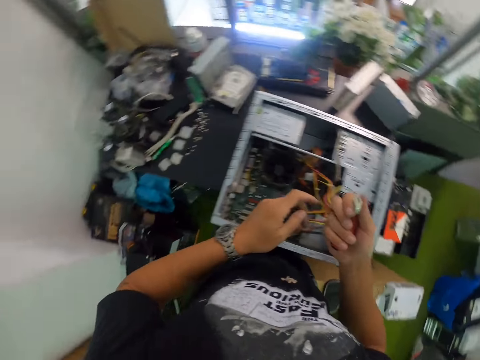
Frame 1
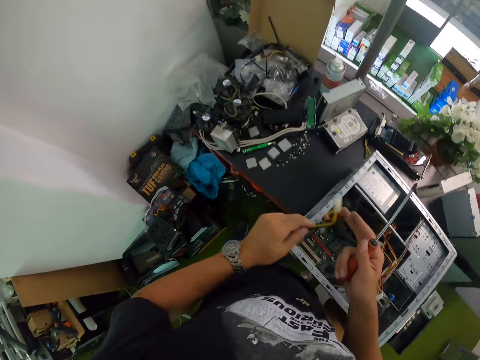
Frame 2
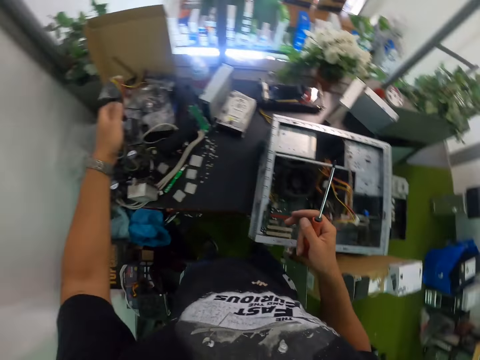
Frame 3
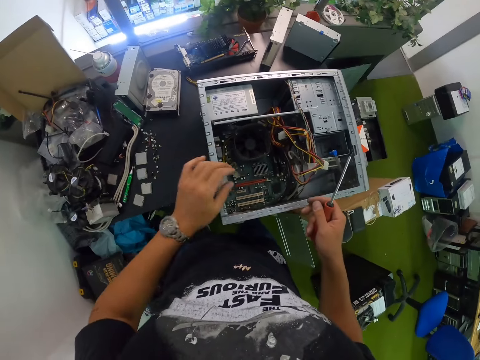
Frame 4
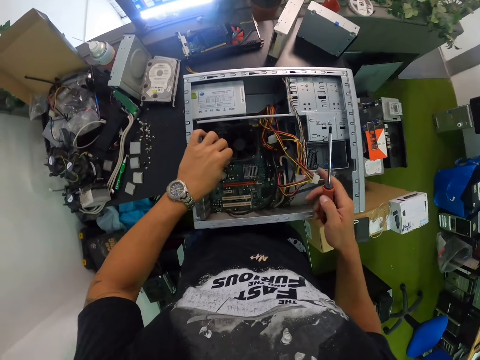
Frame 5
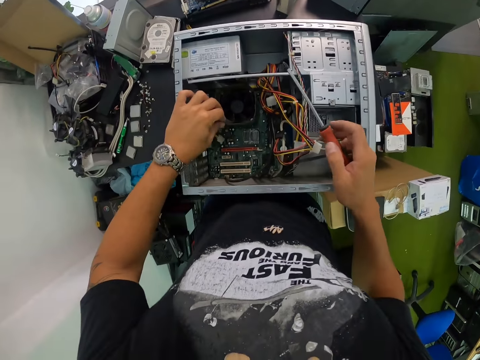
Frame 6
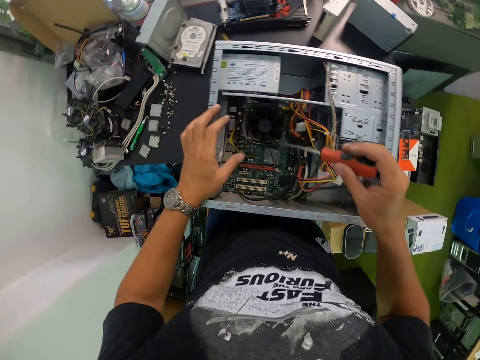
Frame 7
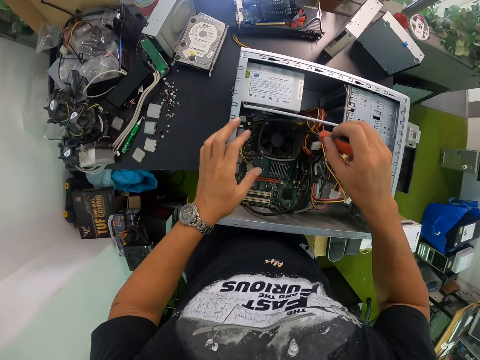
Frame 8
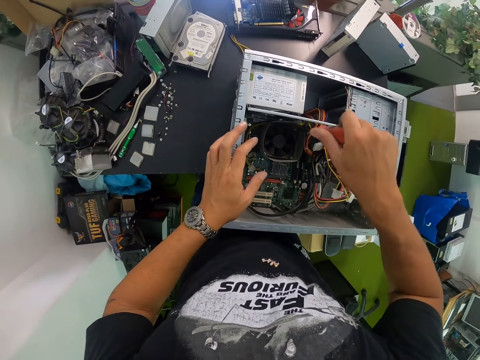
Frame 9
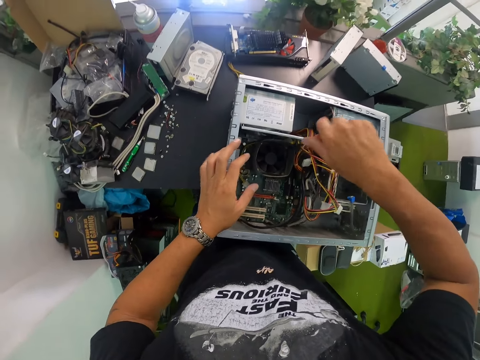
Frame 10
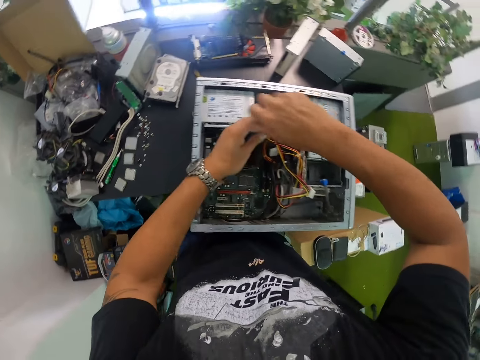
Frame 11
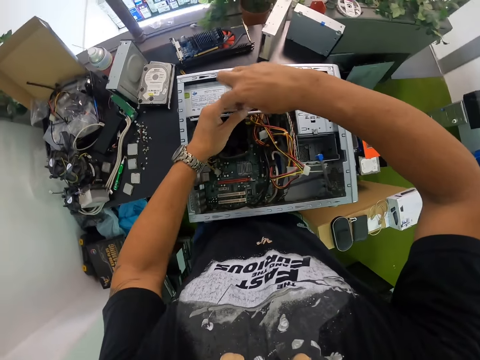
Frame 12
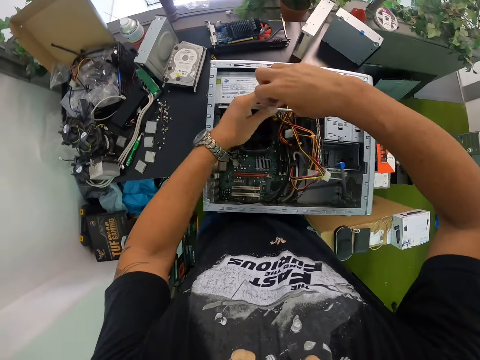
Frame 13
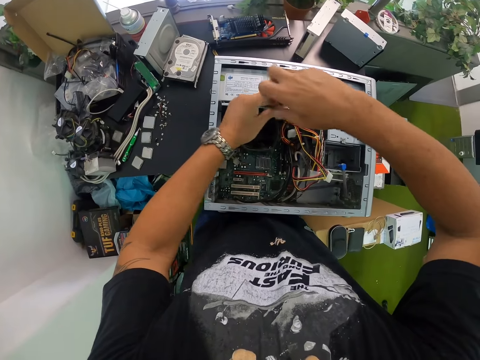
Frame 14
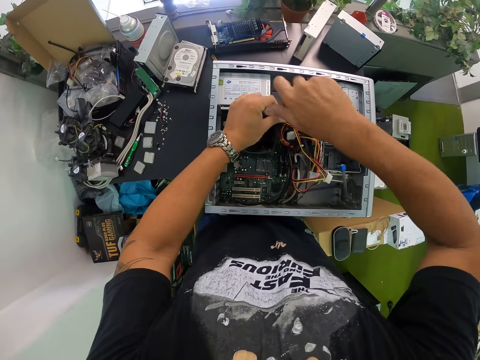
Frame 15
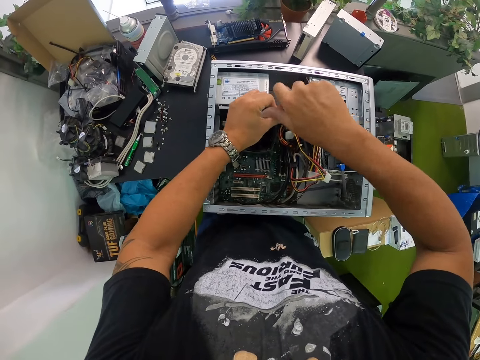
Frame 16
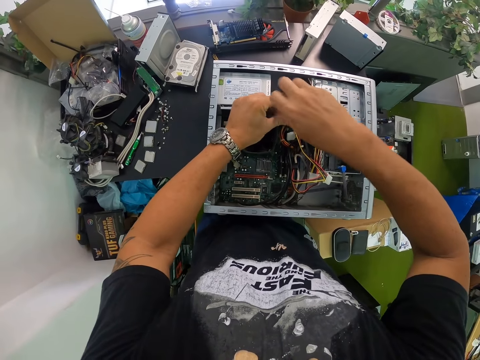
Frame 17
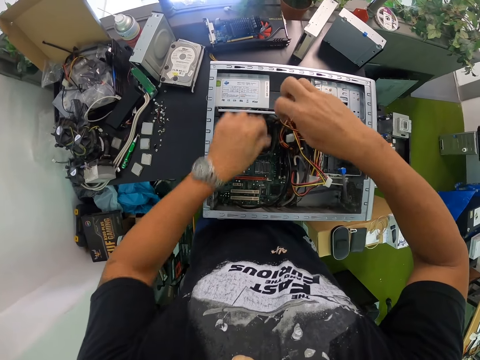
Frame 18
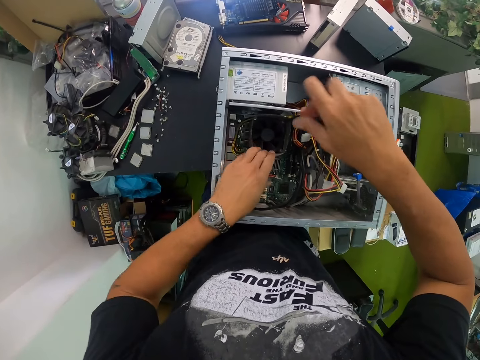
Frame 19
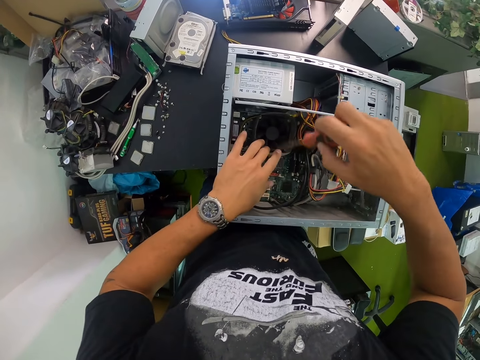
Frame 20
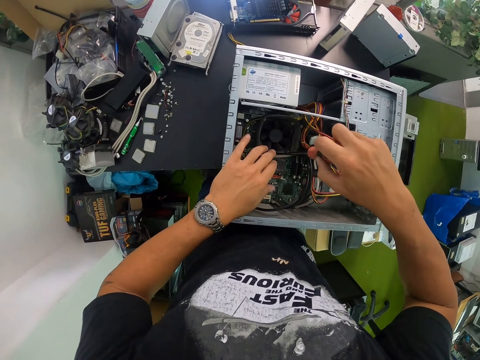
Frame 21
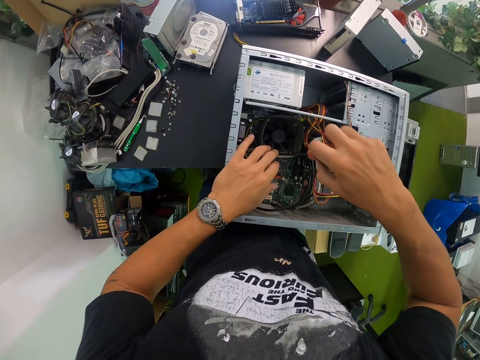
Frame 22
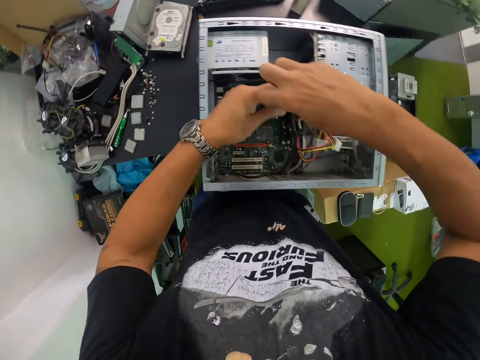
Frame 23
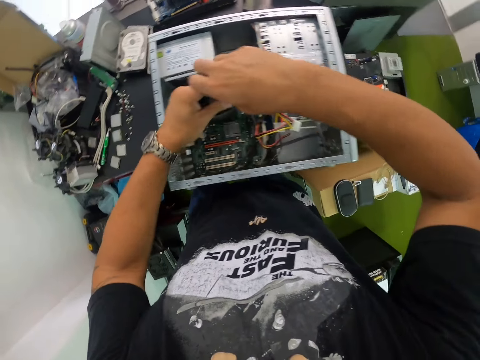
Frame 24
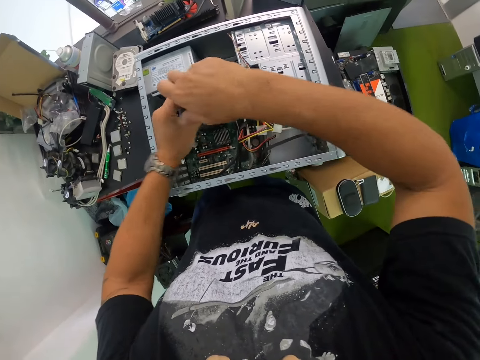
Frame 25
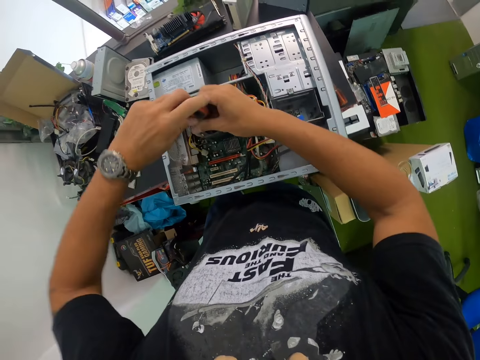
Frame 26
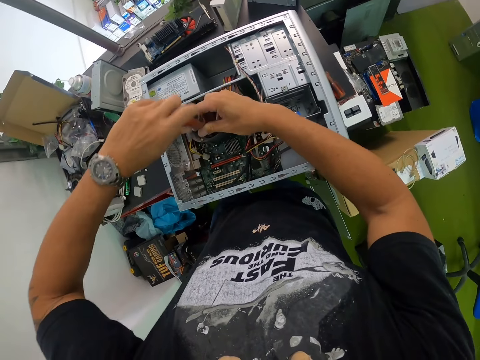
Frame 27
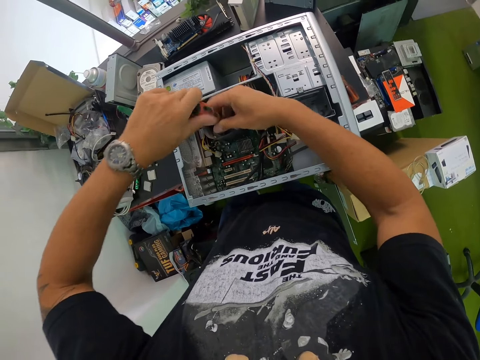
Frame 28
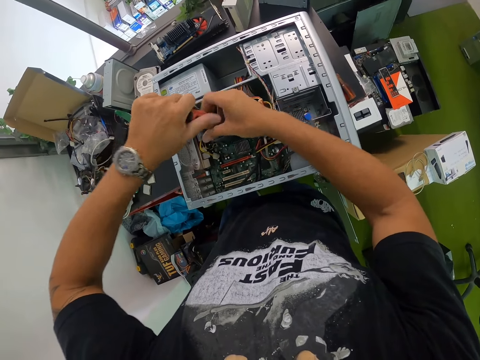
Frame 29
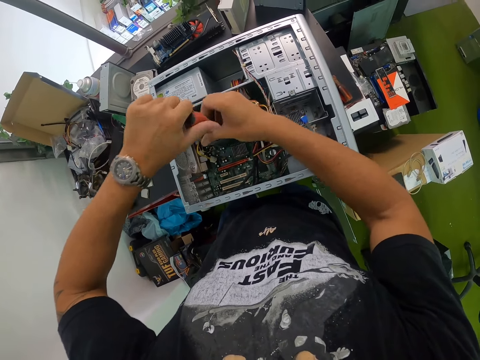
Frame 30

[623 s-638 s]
The camera wearer removes a cable from the central processing unit. He passes the cable to his left hand. He drops the cable on the table with his left hand. He touches a fan in the computer case on the table with his left hand. He unscrews a screw in the fan with the screwdriver with his right hand. He unscrews the screw in the fan with the screwdriver with both hands. He places his left hand on the fan in the computer case. He unscrews the screw in the fan with the screwdriver with his right hand. He unscrews the screw in the fan with the screwdriver with both hands.

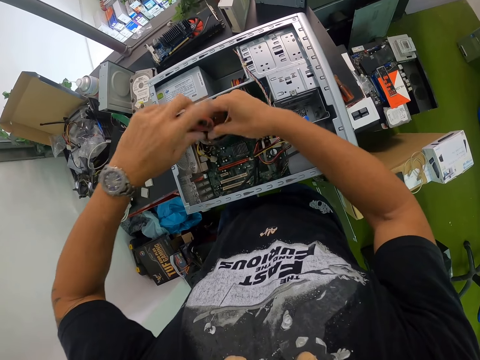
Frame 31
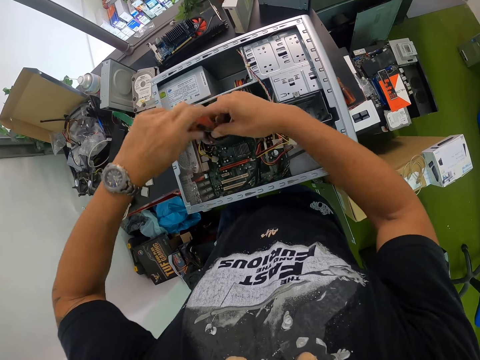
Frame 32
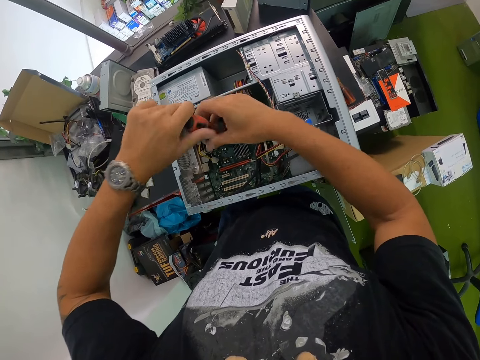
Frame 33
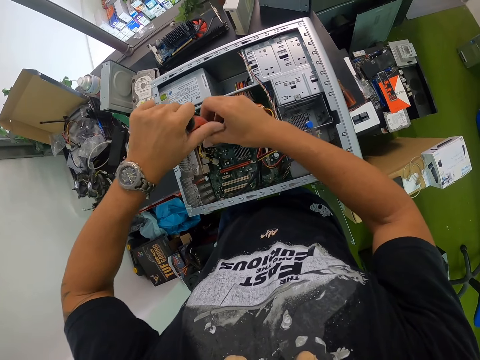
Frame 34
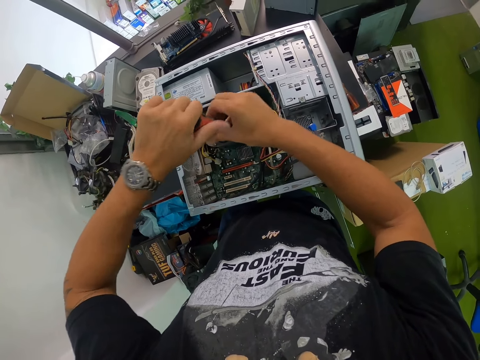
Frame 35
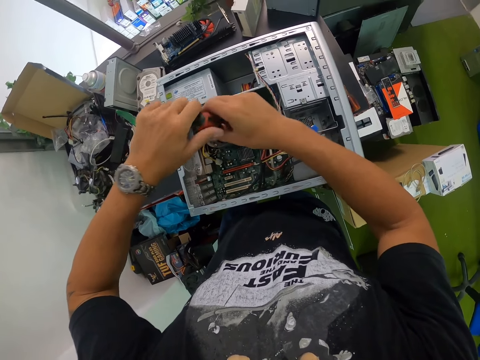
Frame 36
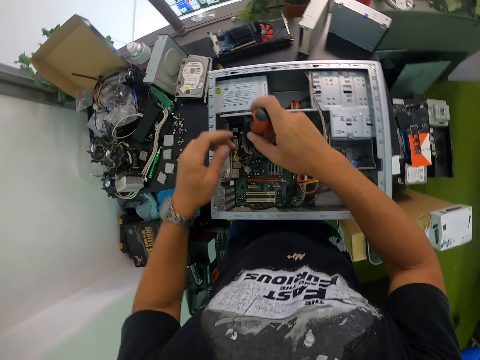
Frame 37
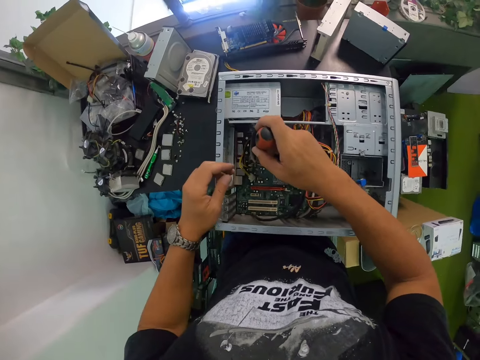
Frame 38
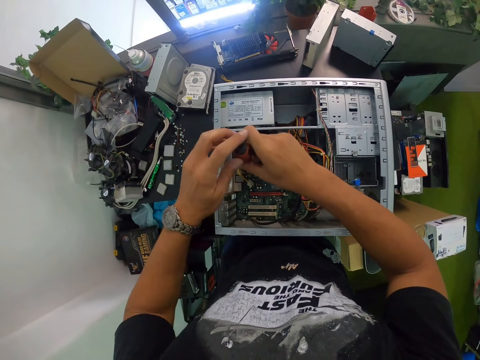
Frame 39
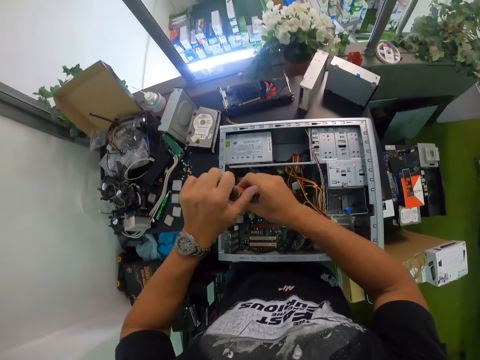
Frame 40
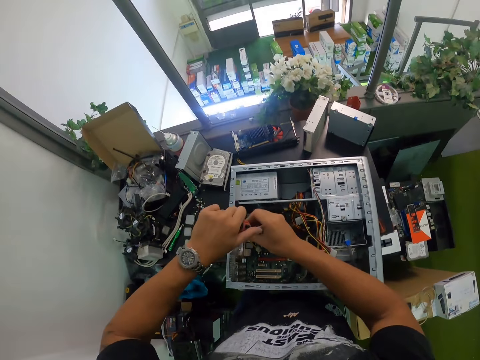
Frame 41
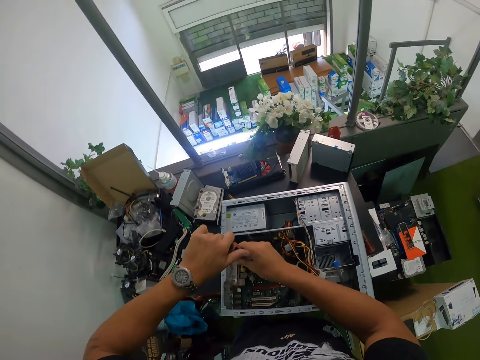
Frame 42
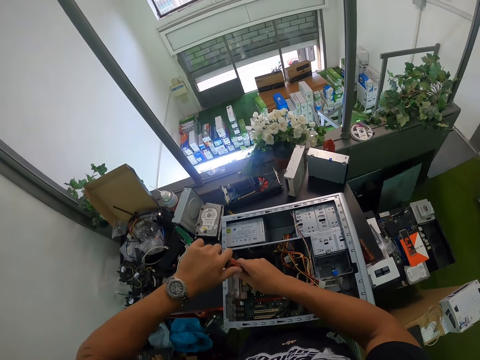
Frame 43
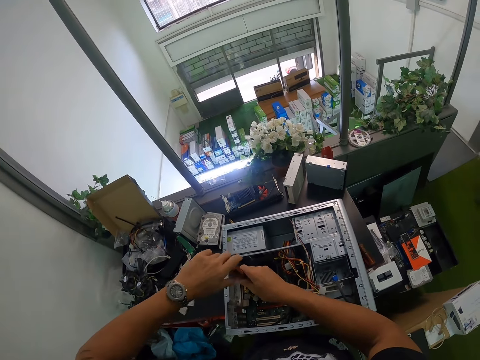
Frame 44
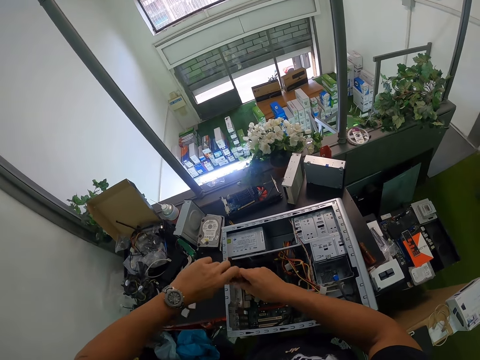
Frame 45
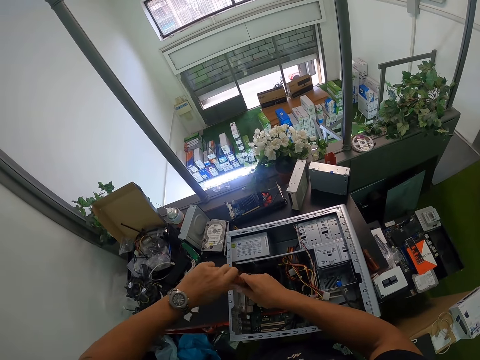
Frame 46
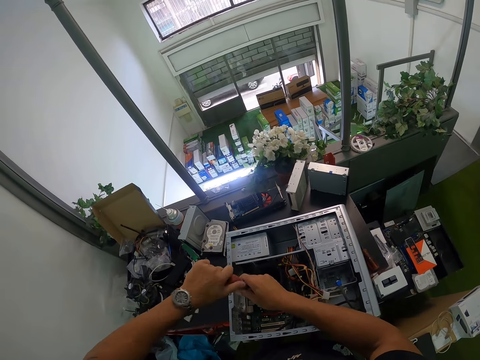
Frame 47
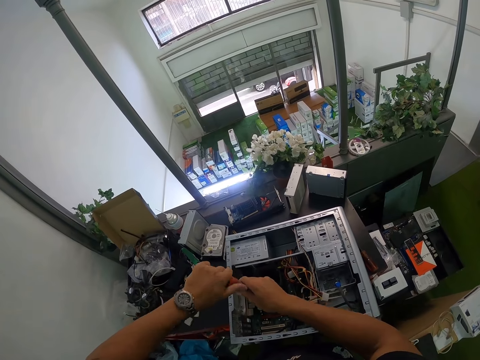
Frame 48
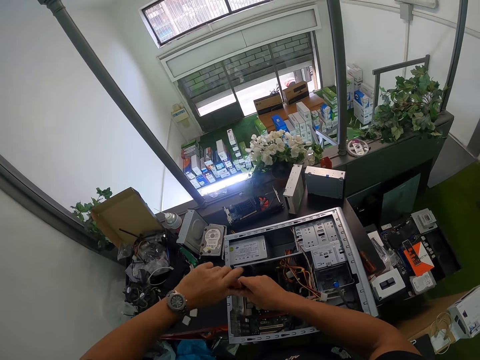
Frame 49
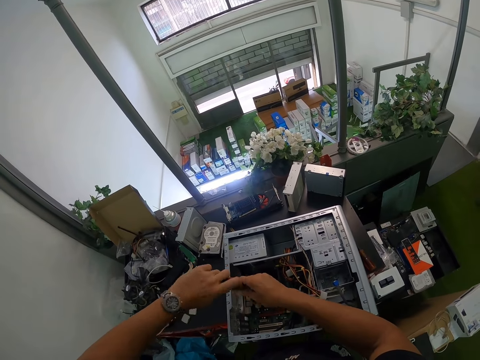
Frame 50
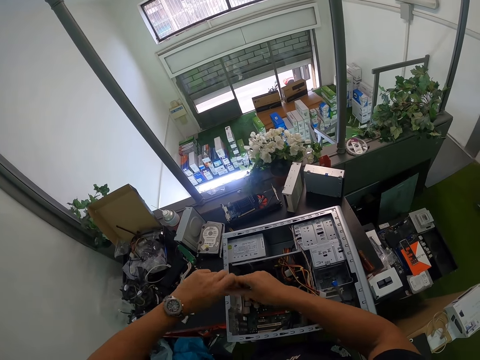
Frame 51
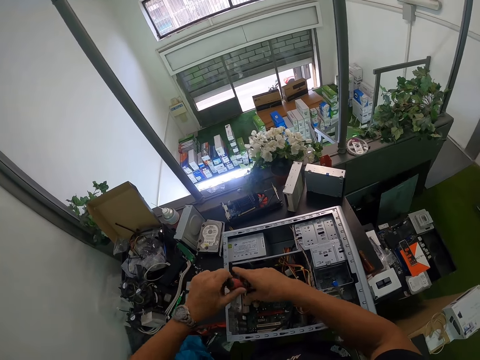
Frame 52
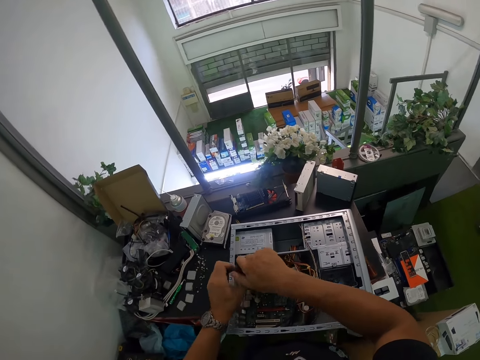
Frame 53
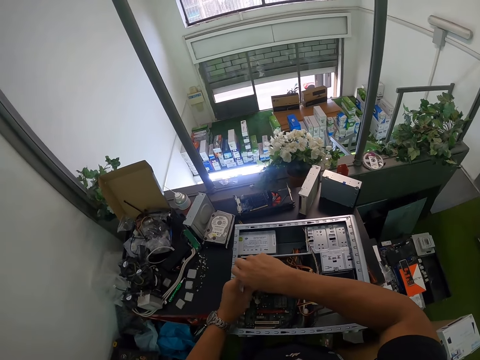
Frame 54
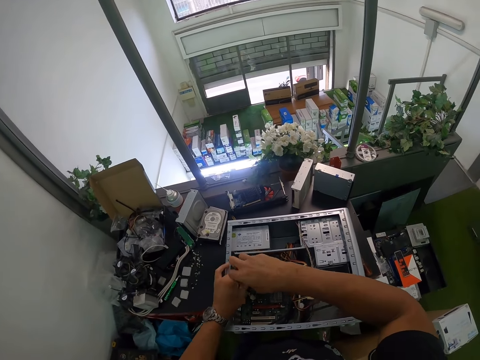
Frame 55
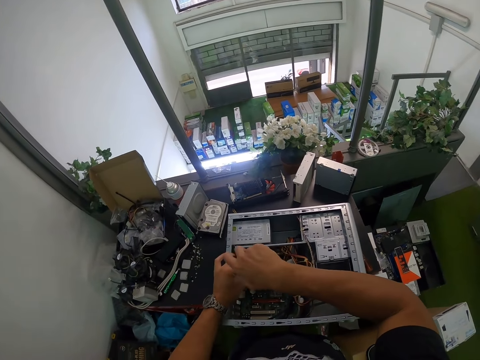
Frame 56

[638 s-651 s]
The camera wearer unscrews the screw in the fan with the screwdriver with both hands.
